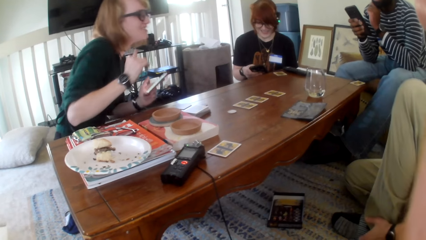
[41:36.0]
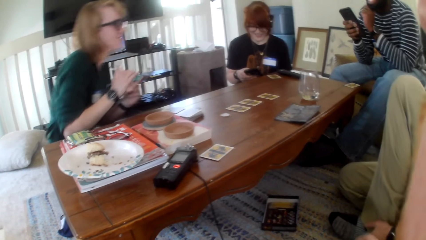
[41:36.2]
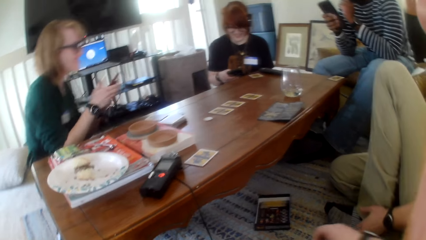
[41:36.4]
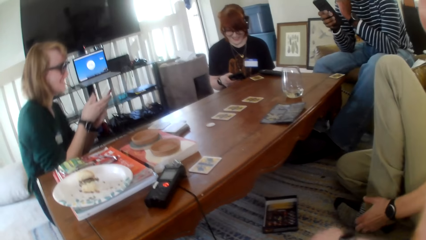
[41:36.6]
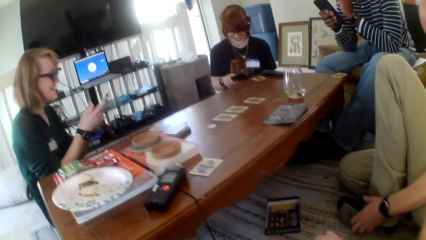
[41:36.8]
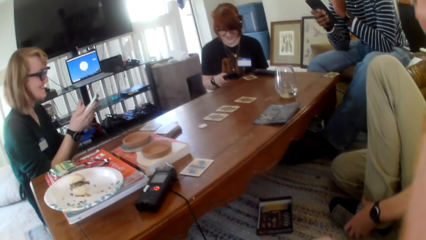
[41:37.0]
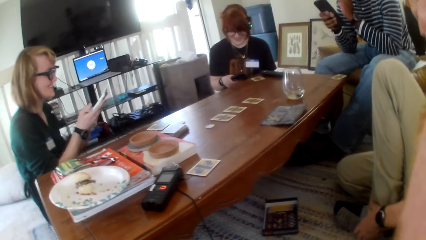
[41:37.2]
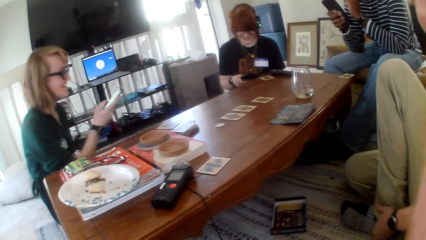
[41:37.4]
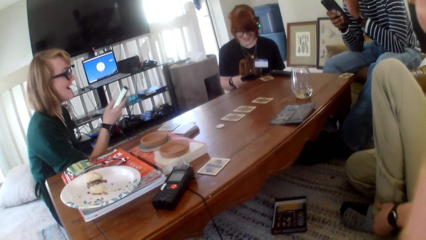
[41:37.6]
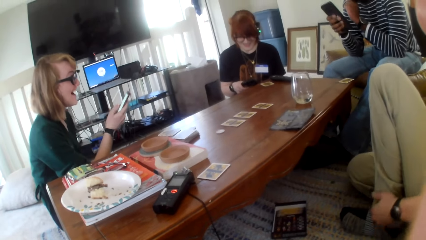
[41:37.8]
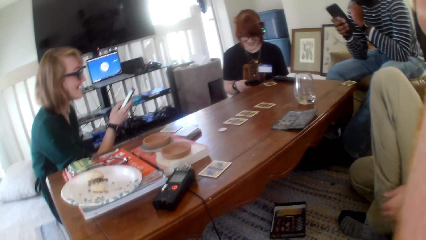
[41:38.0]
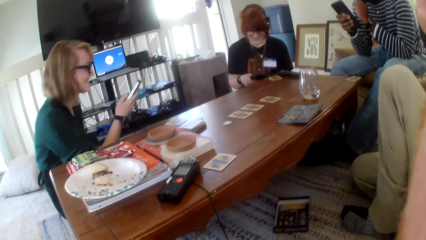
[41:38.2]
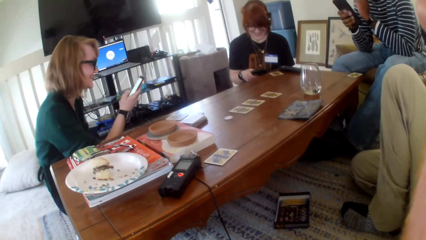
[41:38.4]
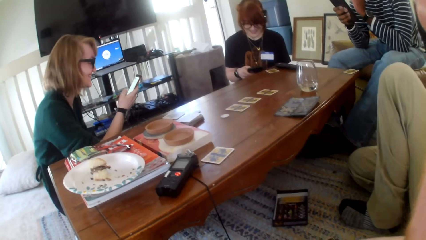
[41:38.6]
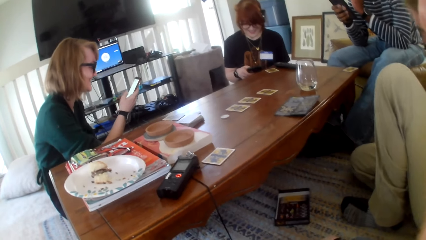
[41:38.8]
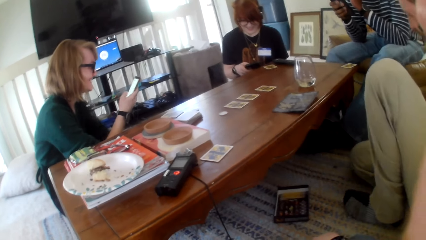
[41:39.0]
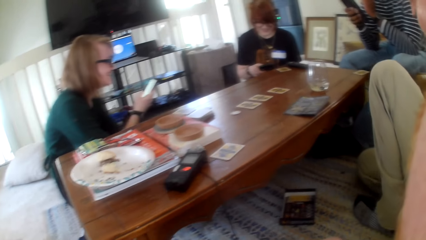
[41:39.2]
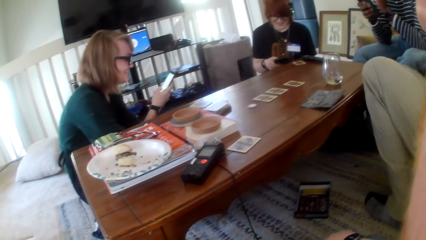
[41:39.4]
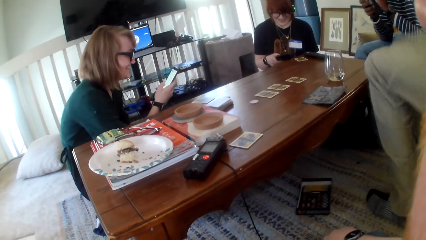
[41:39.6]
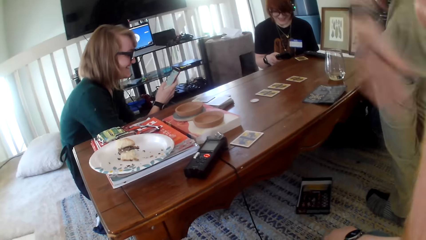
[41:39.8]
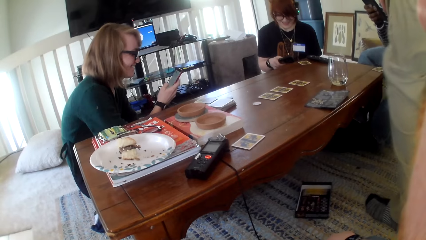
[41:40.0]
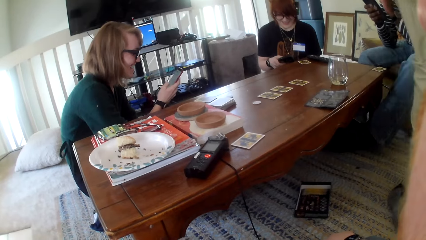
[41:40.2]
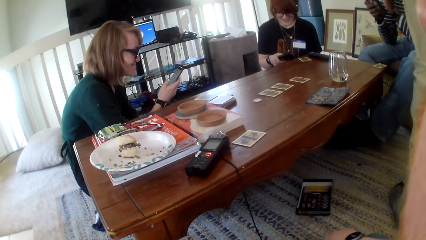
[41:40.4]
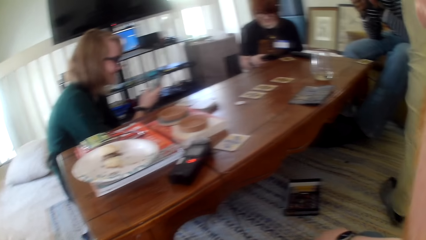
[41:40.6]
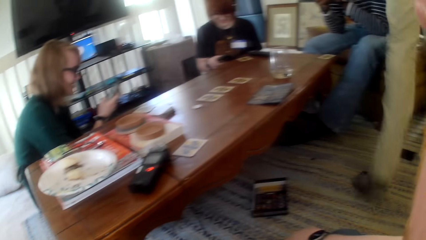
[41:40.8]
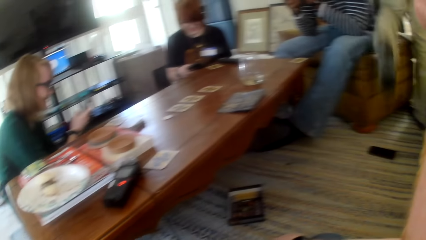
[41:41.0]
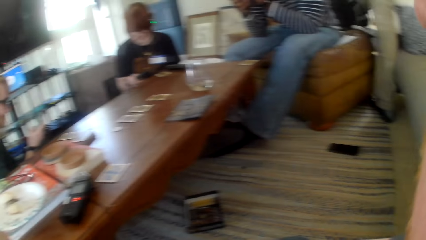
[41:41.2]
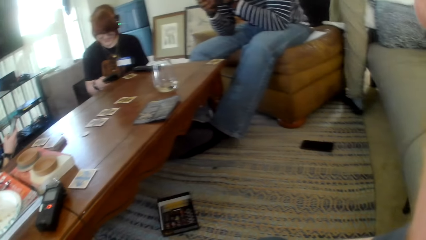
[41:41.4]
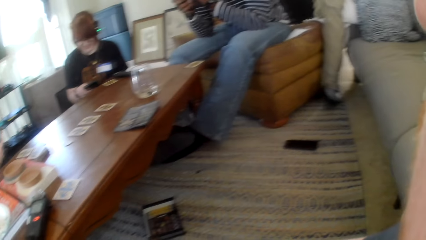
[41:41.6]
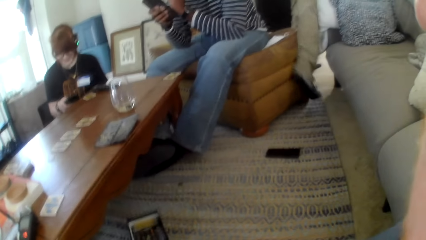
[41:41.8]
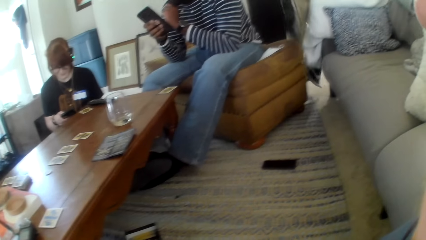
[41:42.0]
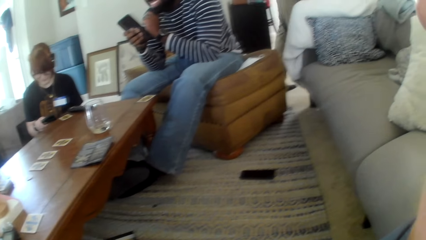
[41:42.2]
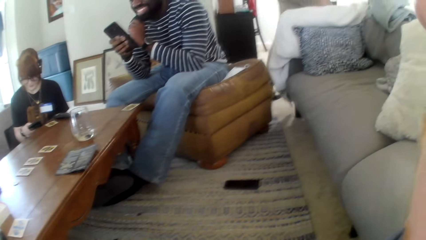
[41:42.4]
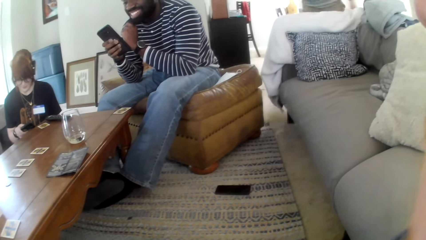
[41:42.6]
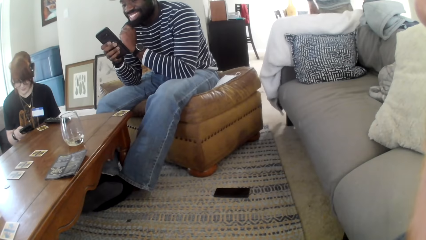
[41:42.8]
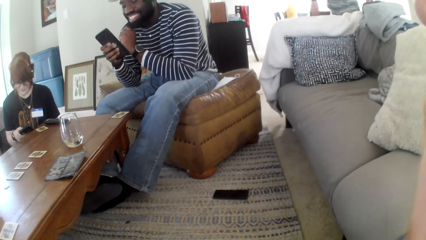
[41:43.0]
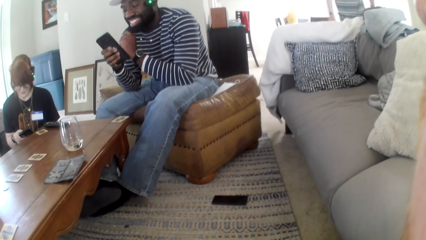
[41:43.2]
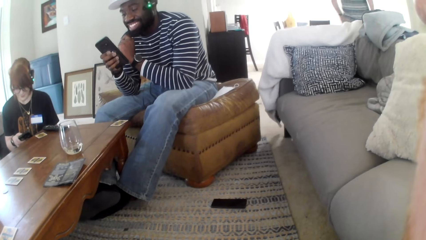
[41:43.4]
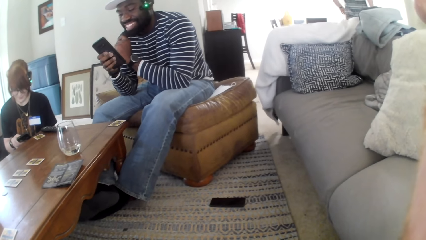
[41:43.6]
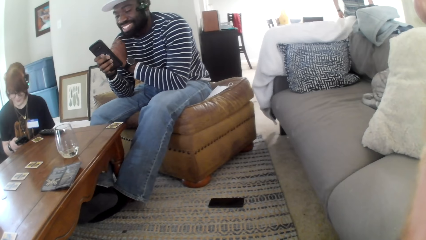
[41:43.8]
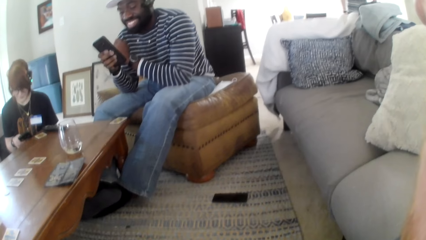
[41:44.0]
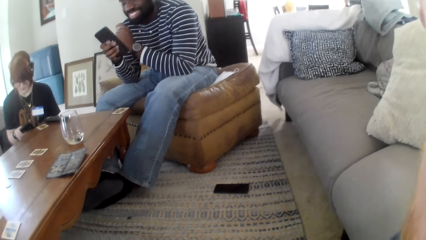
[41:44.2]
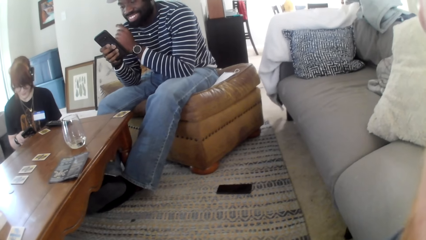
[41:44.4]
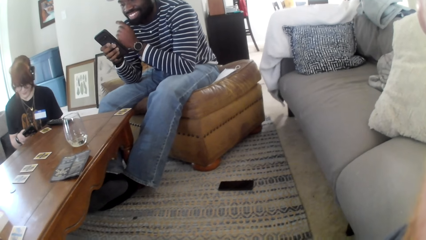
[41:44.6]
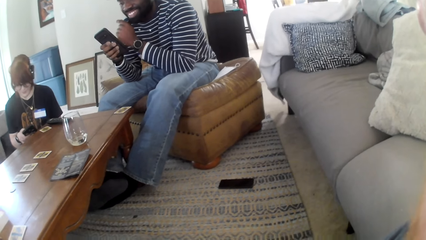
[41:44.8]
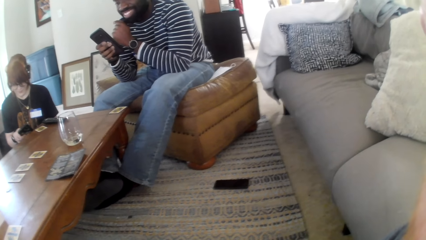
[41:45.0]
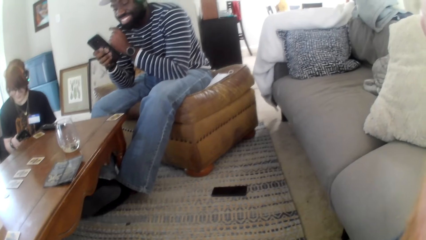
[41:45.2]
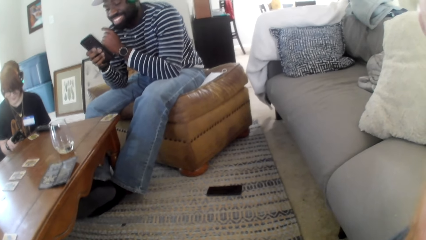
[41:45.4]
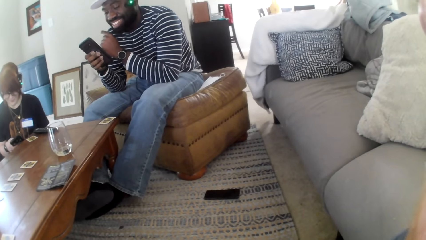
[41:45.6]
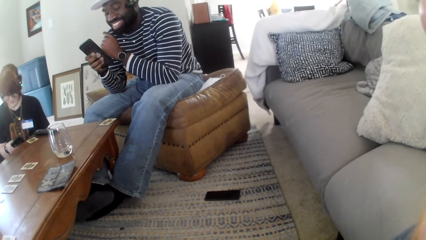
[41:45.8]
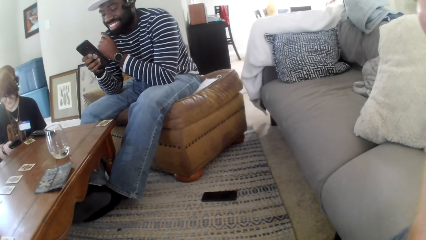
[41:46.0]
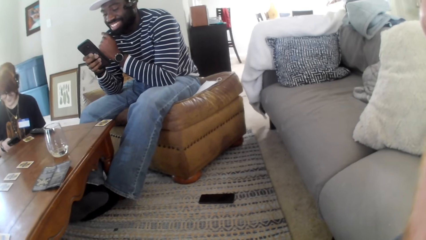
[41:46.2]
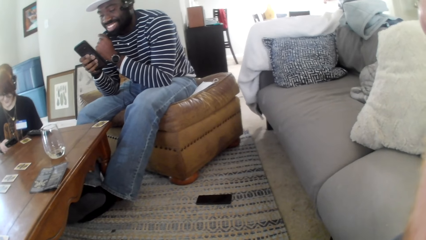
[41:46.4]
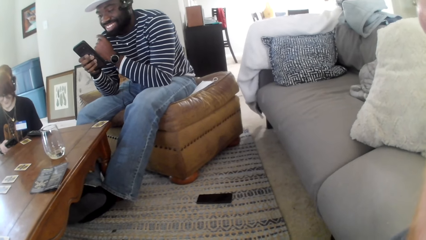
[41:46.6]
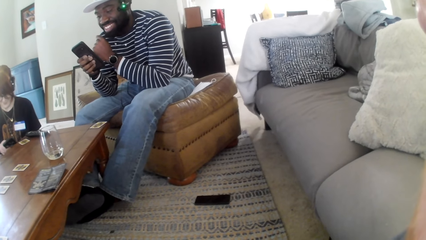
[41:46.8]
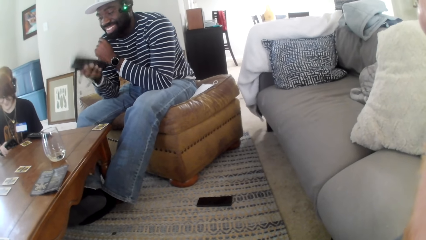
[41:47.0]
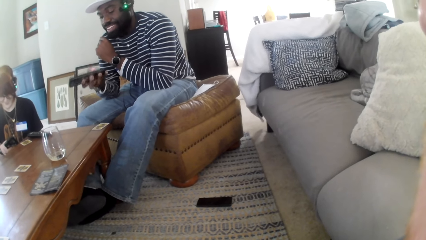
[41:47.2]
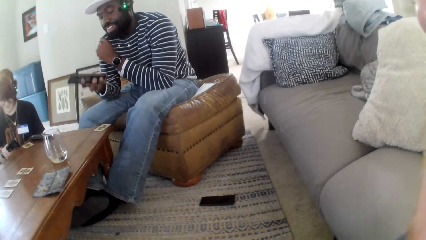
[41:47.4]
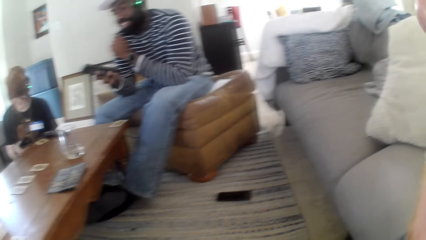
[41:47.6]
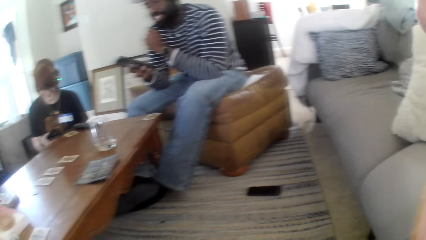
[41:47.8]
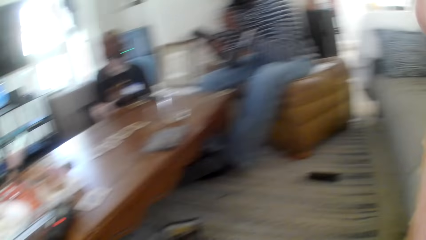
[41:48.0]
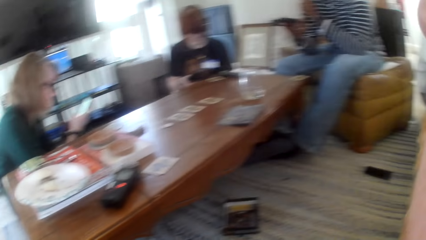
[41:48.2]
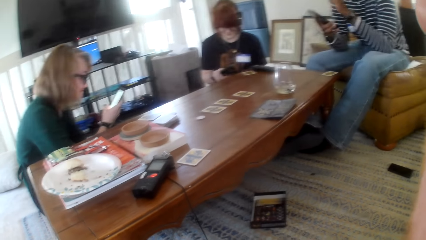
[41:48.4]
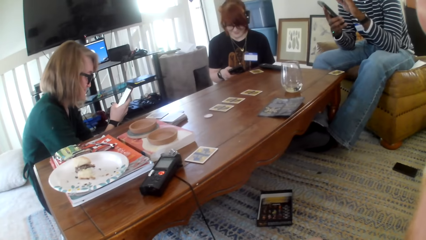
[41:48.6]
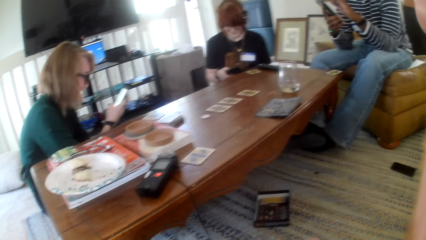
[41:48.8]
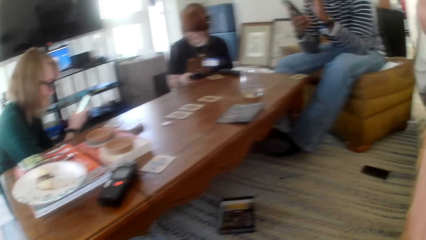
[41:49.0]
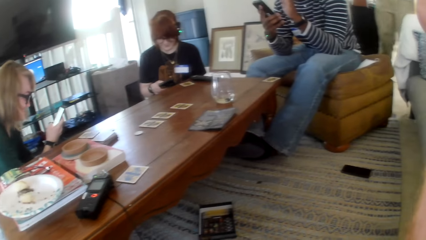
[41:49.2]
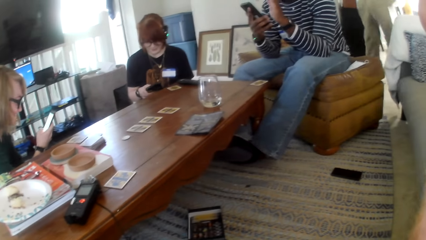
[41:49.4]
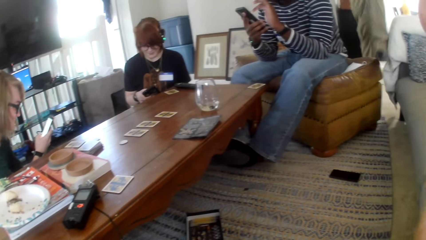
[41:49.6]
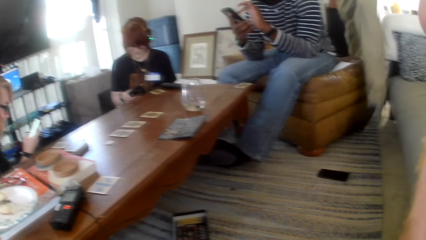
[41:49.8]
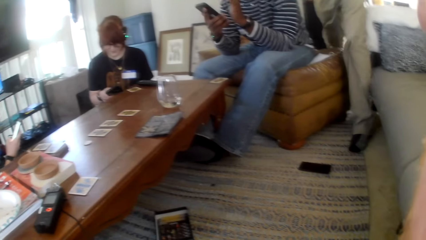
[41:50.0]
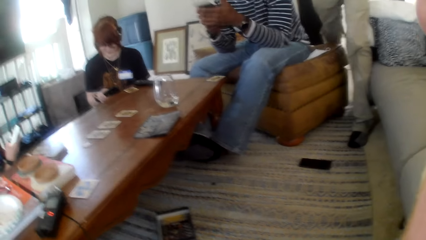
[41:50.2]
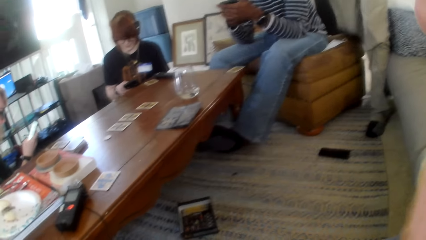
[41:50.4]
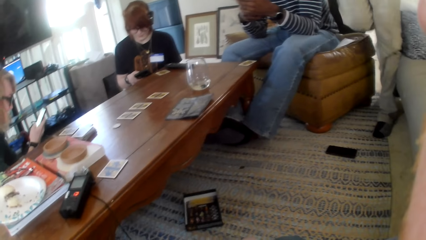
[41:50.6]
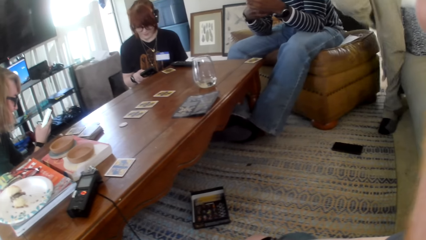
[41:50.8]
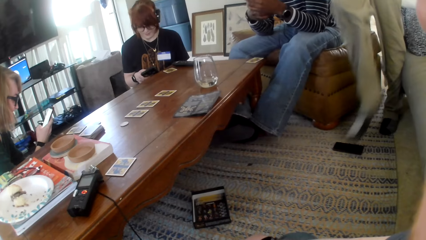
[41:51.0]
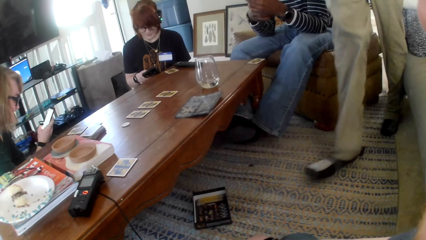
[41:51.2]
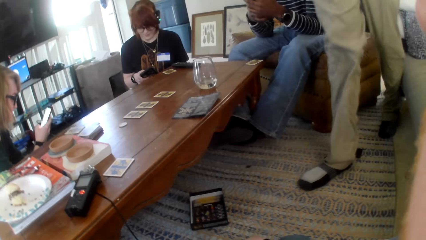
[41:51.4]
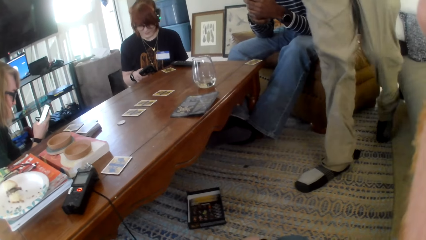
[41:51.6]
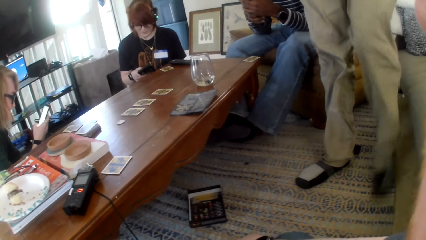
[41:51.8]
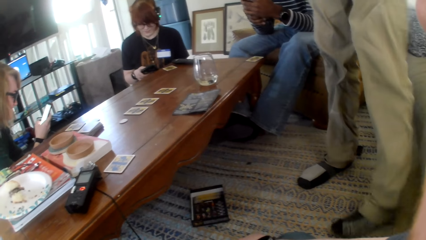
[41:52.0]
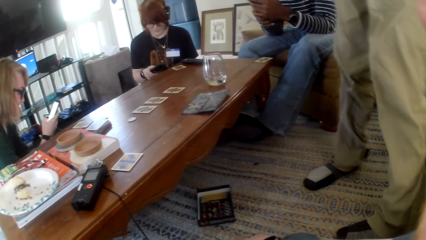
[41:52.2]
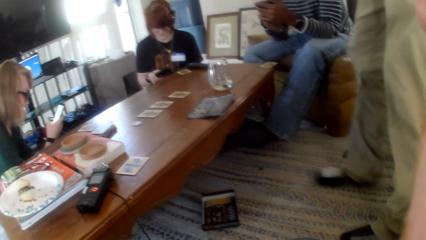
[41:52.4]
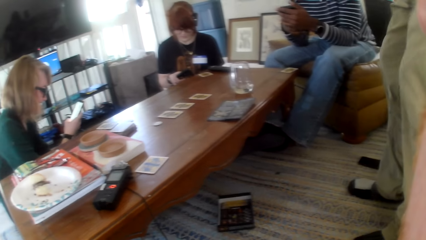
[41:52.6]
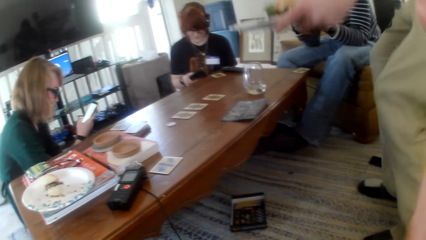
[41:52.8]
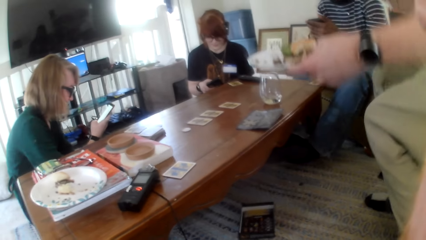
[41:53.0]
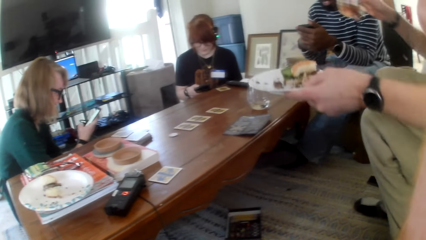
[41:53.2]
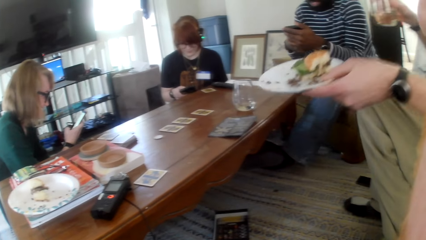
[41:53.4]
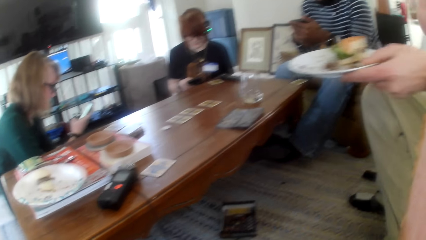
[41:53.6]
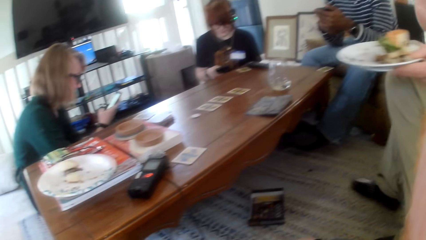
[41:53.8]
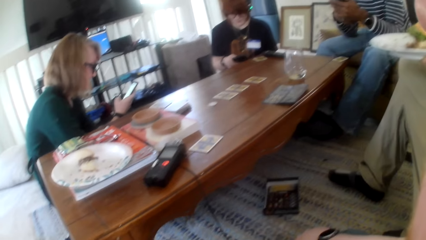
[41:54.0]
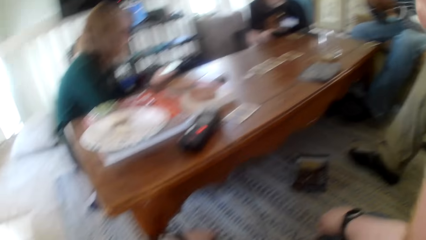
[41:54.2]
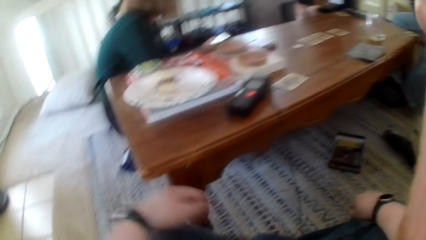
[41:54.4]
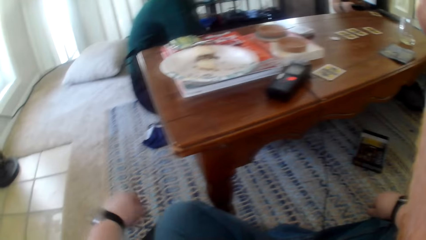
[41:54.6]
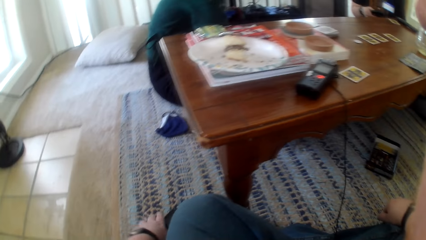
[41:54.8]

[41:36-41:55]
A woman stands. A person sits properly. Another woman laughs. Another person stares at the phone. The first woman sits down. The first person operates the phone. The first woman uses the phone and talks. A man stands up and walks to the other room. The first woman talks. The camera wearer laughs. The man walks towards the table. The first woman talks. The man talks and sits down.
